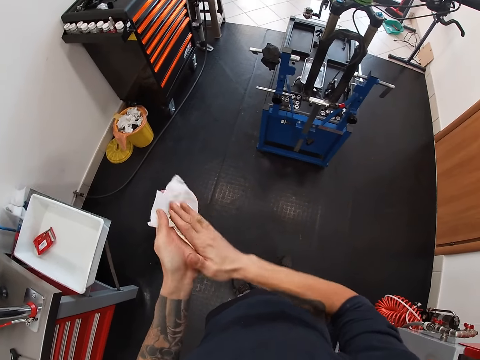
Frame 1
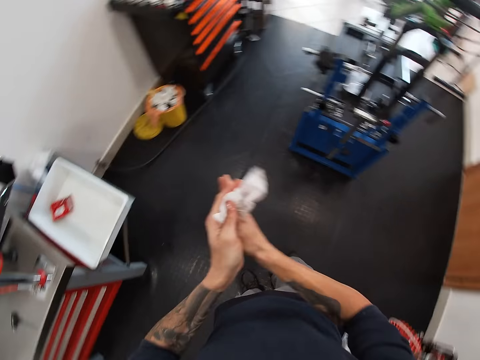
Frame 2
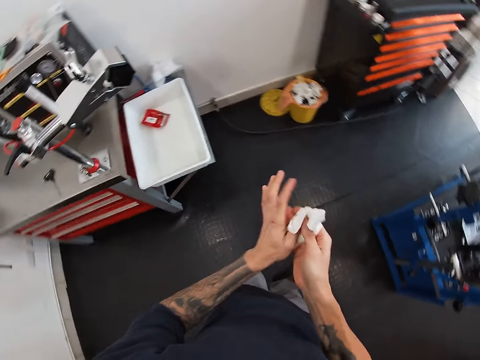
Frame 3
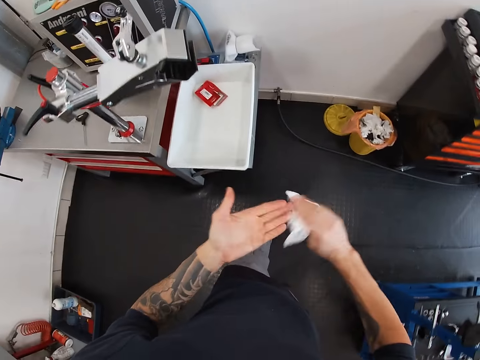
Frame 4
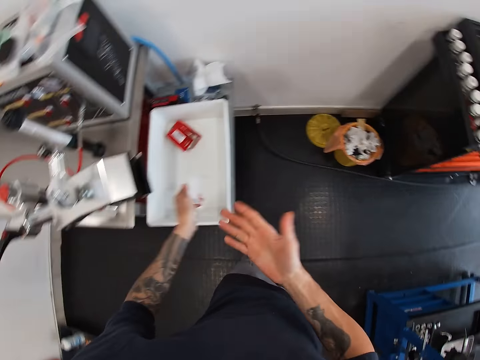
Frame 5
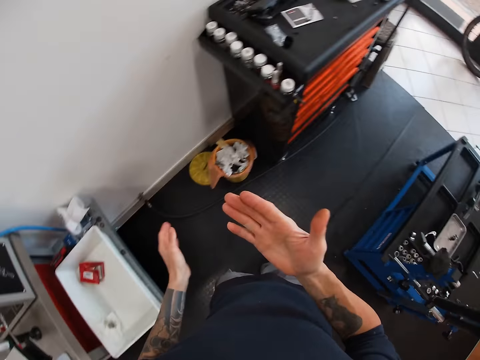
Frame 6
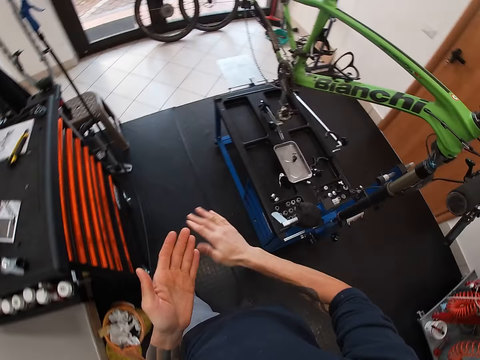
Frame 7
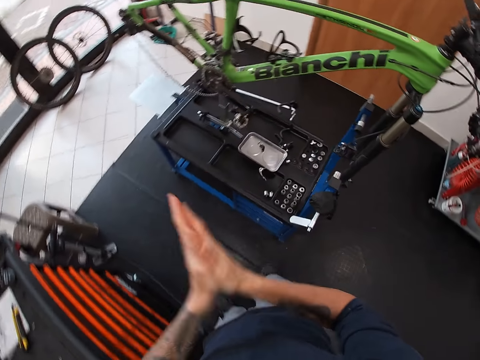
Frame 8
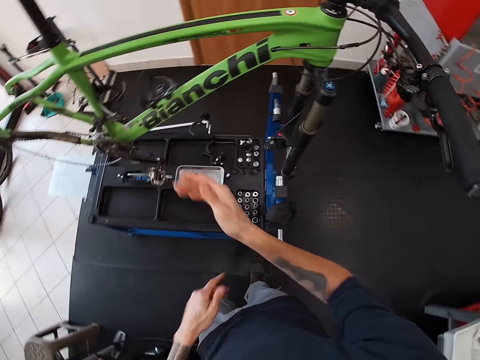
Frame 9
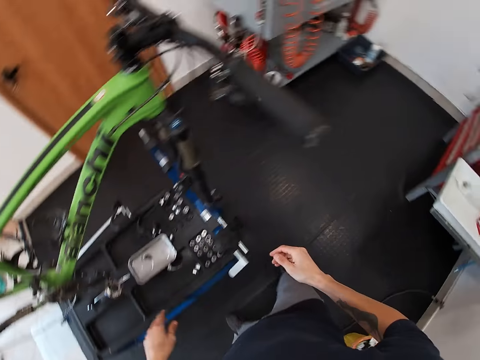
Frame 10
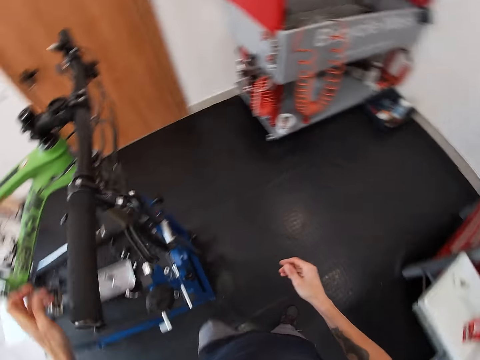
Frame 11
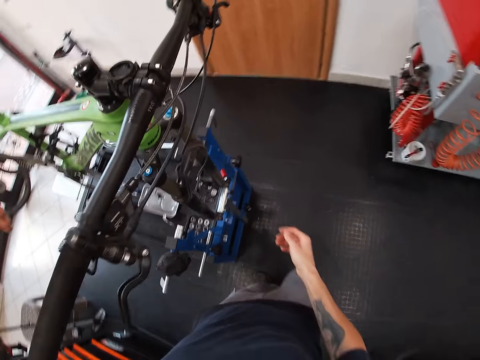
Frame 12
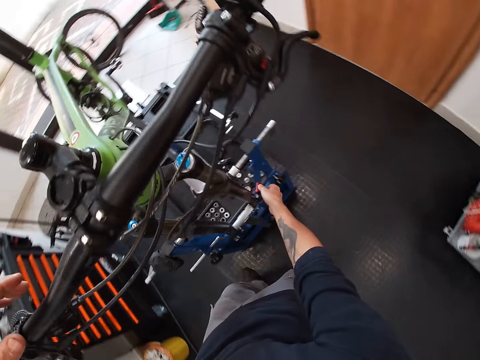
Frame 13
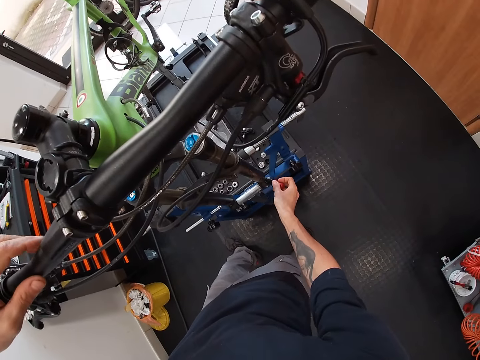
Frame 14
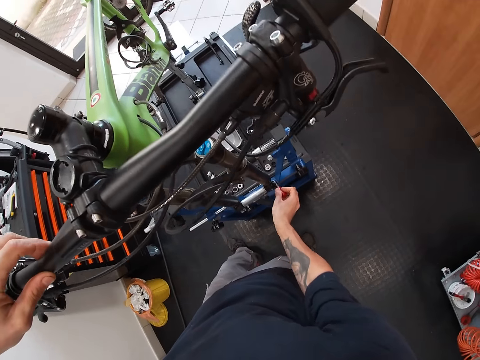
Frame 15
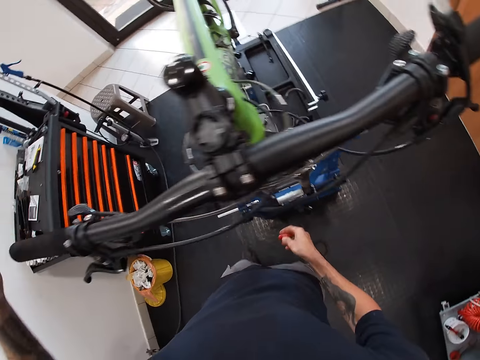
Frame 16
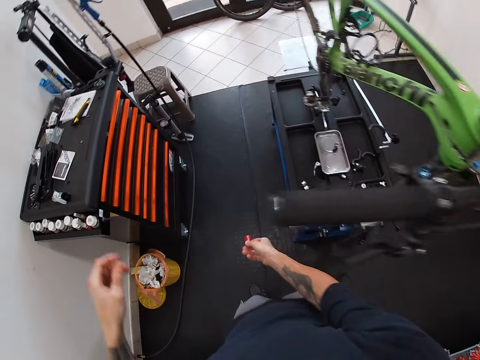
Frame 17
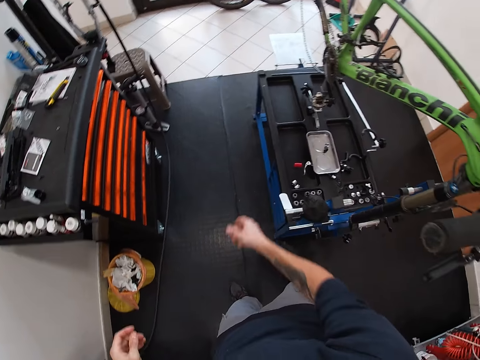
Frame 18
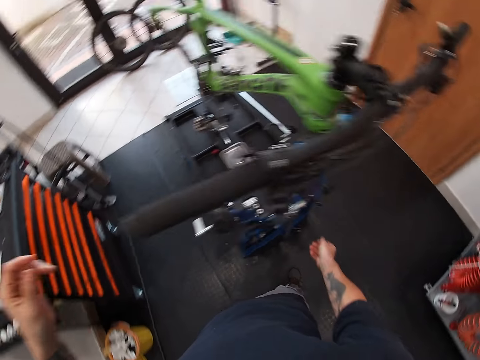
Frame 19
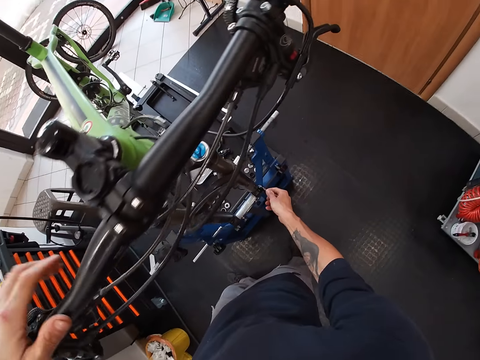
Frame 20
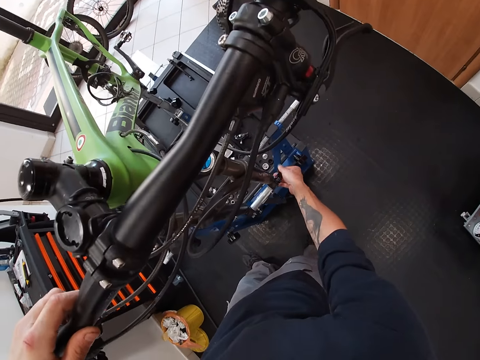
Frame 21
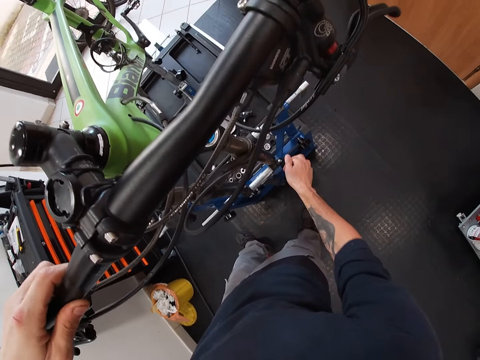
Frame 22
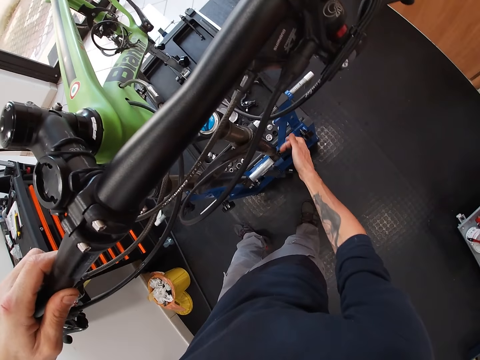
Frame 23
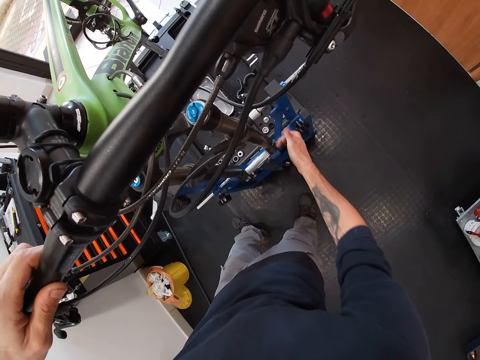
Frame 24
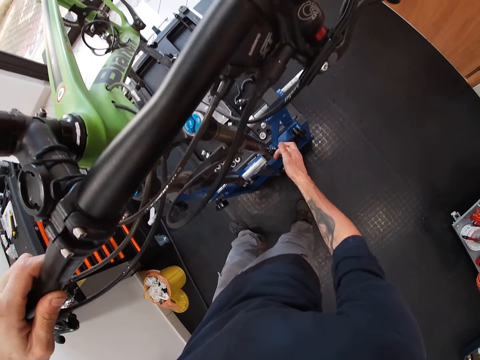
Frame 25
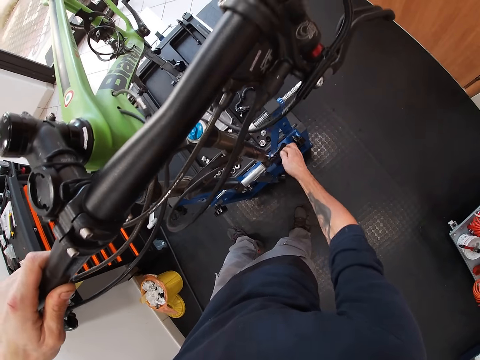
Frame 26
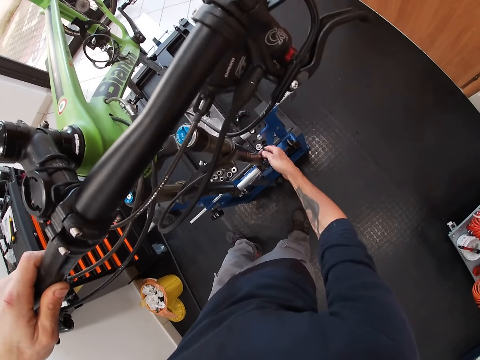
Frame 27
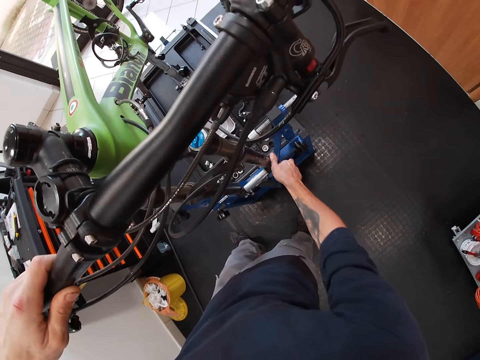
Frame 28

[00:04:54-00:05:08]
The camera wearer drops the tissue paper in the basin or dustbin with his left hand. He rubs his hands and moves around the room. He unscrews a lamp on a repair stand with his right hand. He touches something. He throws the lamp on a workbench or on the floor with his right hand. He unscrews a shock bushing in a bicycle axle with his right hand. He holds the bicycle and adjusts the bicycle.

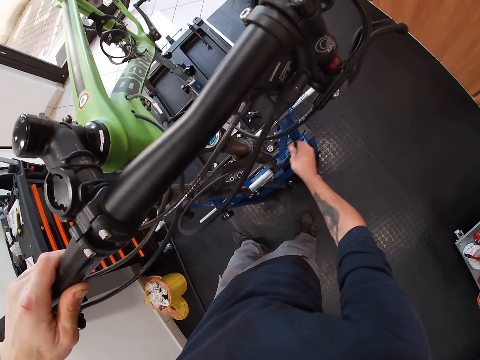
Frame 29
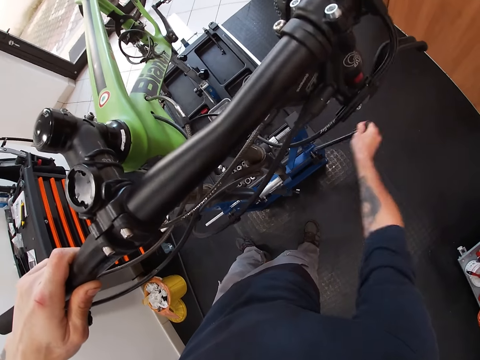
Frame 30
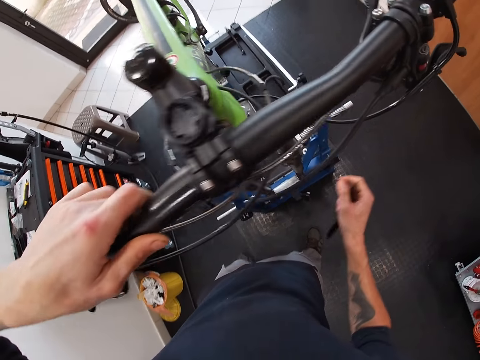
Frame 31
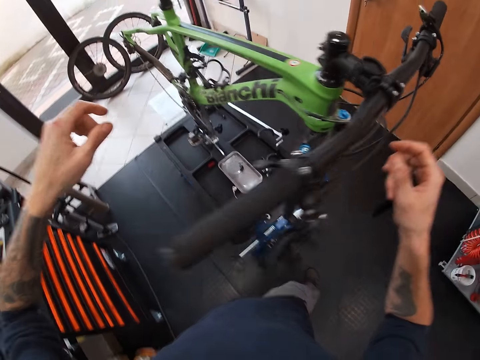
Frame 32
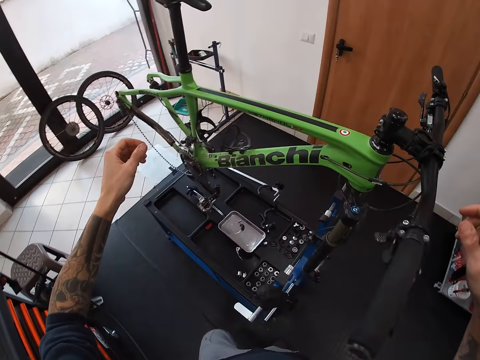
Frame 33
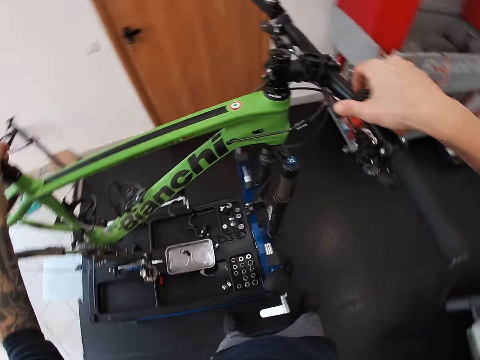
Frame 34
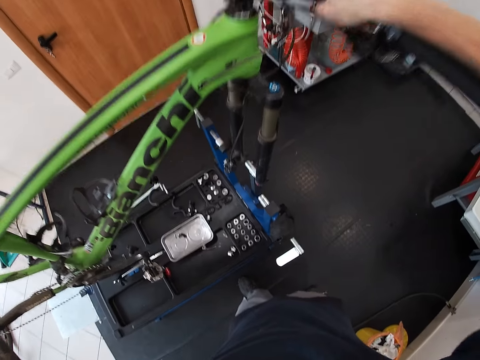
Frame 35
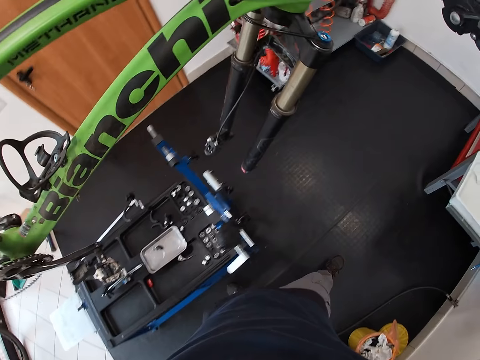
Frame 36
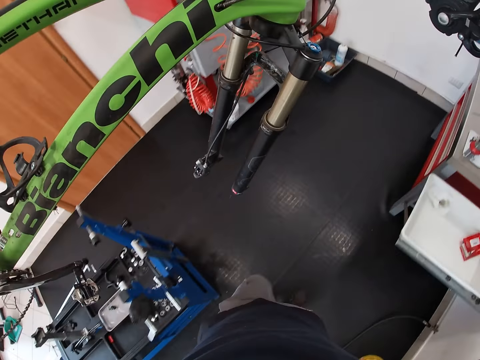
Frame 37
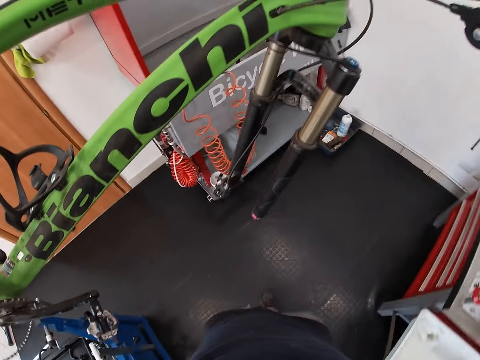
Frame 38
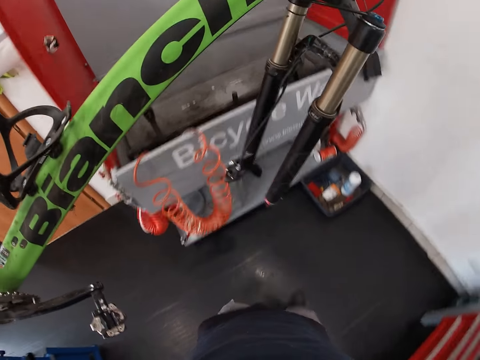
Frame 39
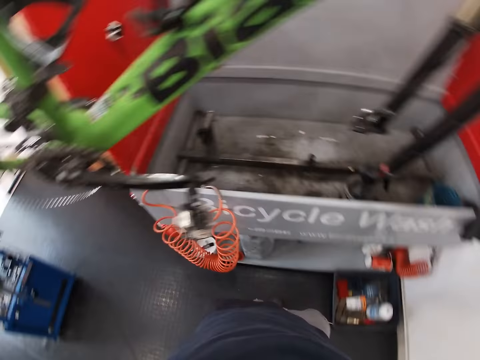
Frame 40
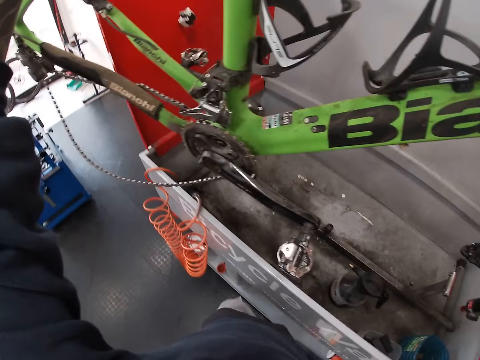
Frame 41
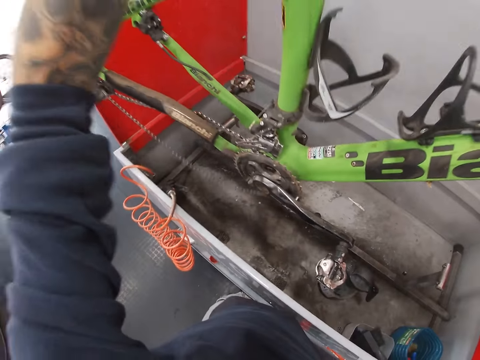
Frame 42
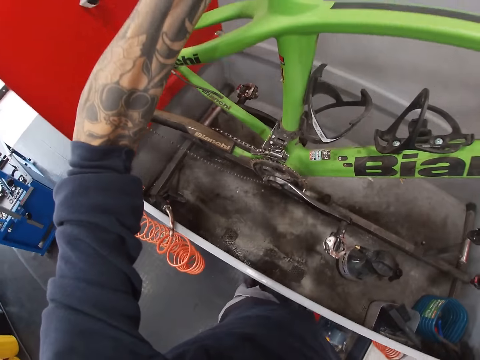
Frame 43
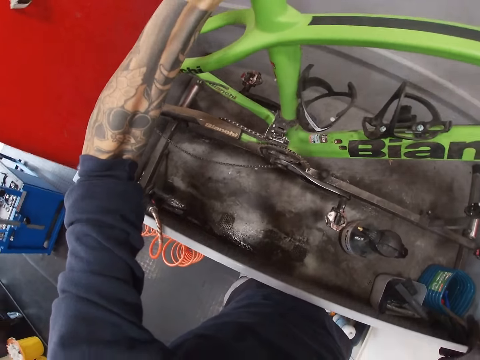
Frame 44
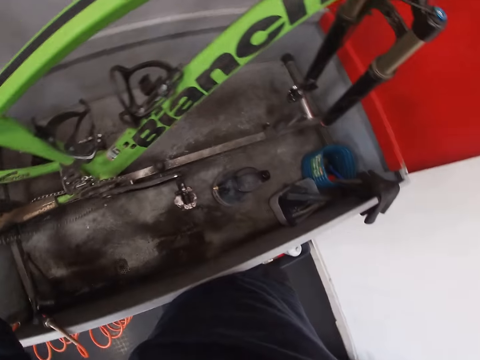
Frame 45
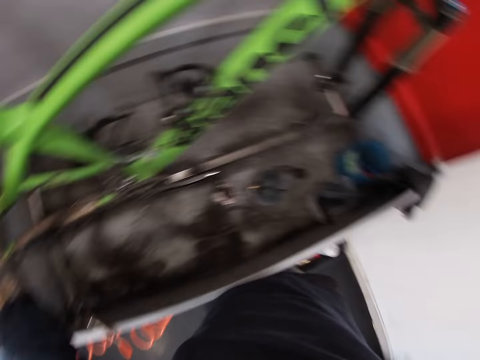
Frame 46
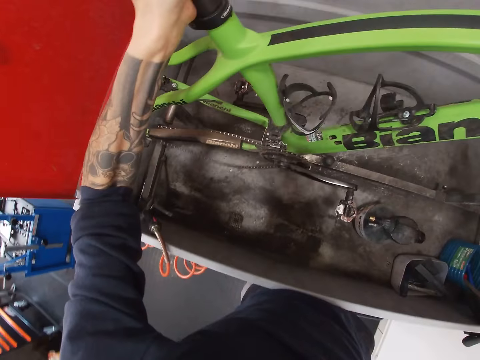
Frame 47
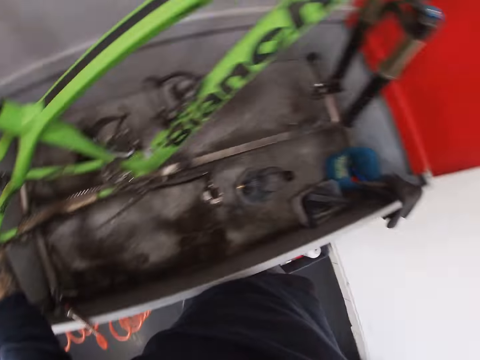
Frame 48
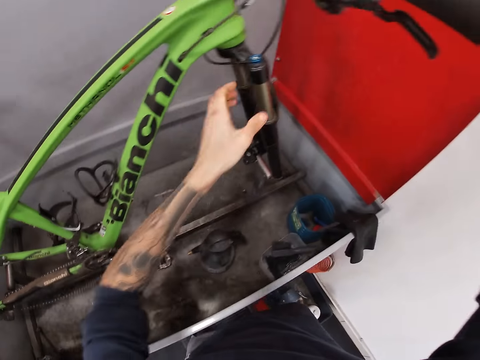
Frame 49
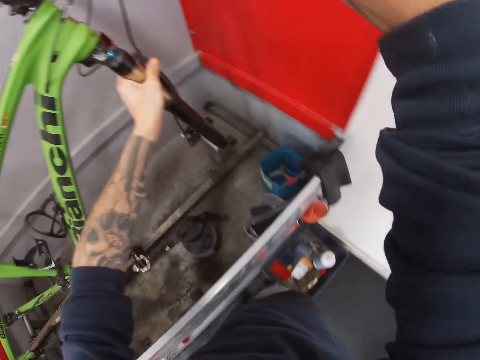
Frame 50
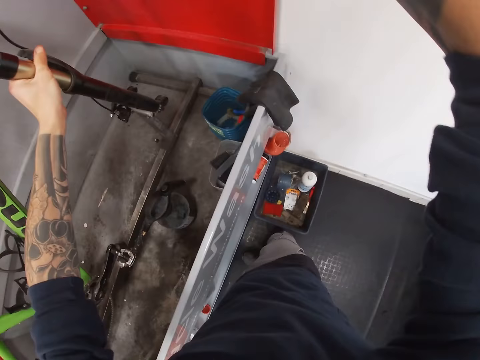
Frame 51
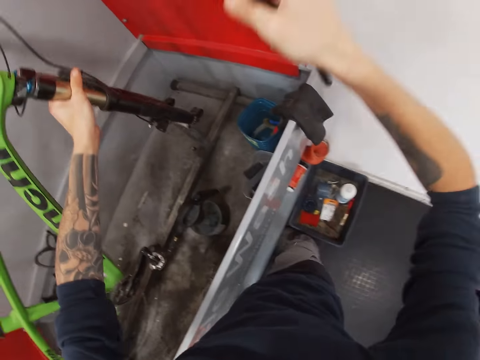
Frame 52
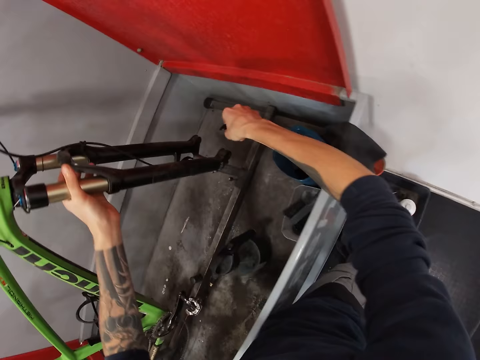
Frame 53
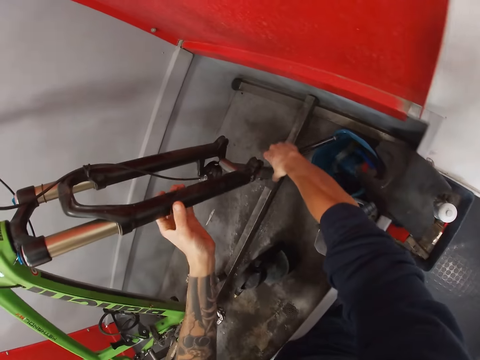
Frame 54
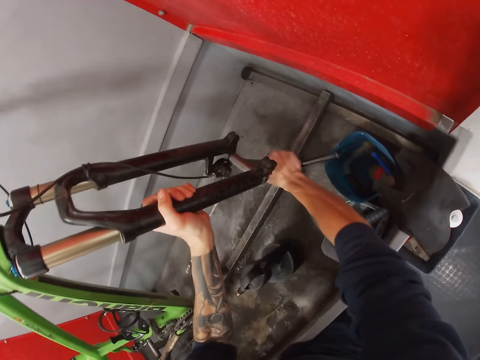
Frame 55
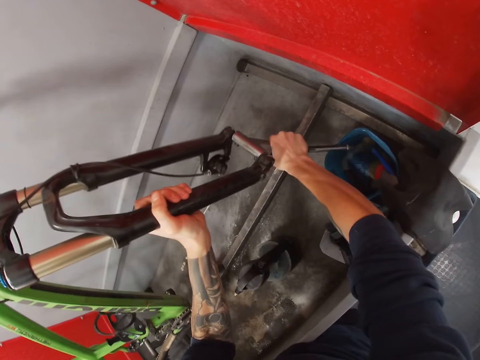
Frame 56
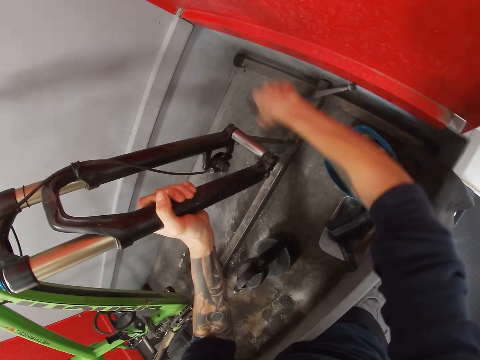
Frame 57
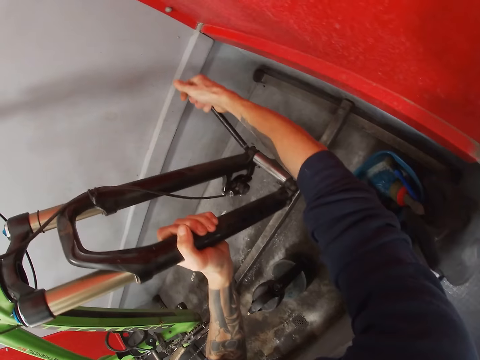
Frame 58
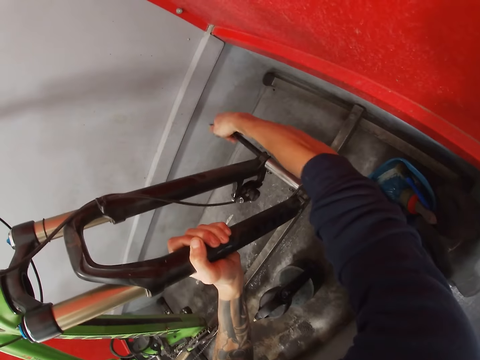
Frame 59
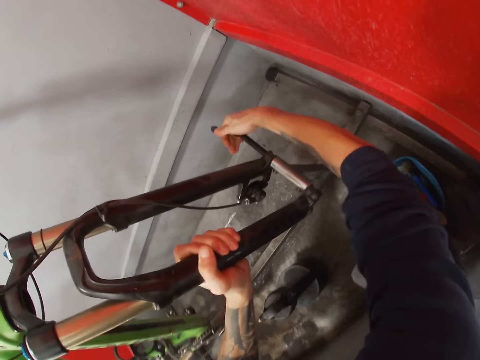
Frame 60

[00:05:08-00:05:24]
The camera wearer removes the shock bushing in the bicycle axle with his right hand. He lifts a bicycle frame from the repair stand with both hands. He carries the bicycle. He places the bicycle frame in the bicycle wash with both hands. He holds the bicycle and picks up a stand. He adjusts the bicycle wash stand with his right hand. He adjusts the bicycle. He inserts the shock bushing in the bicycle axle with his right hand.
